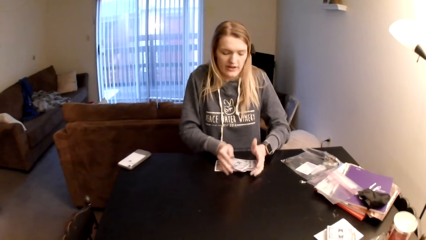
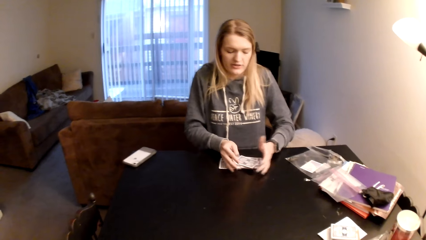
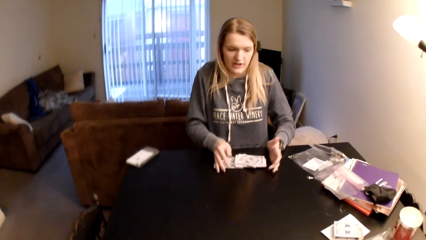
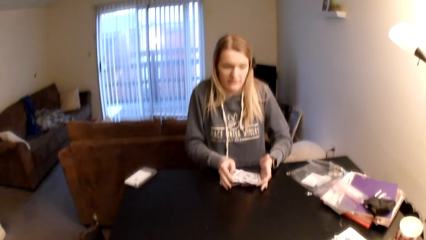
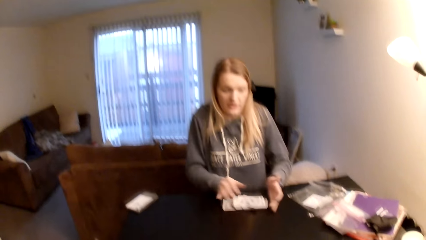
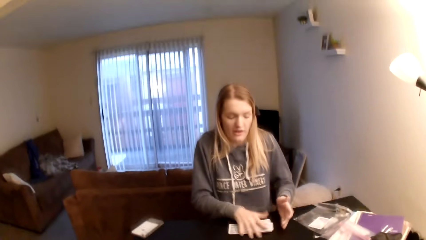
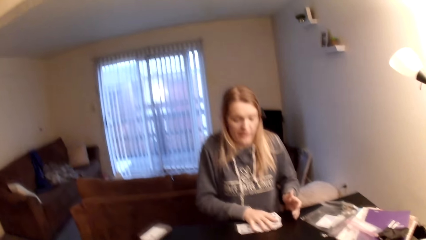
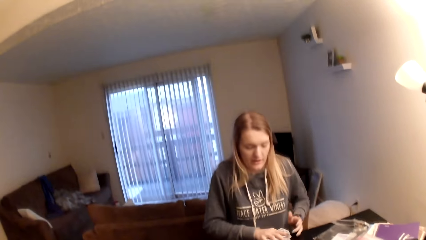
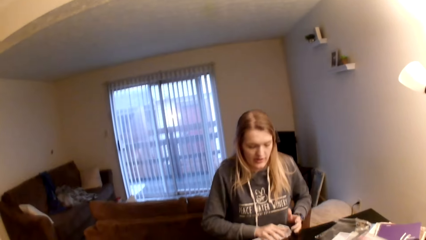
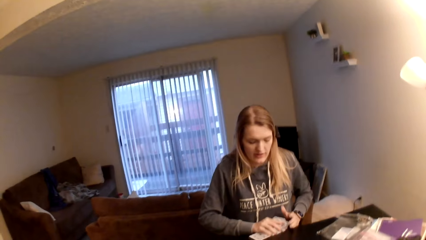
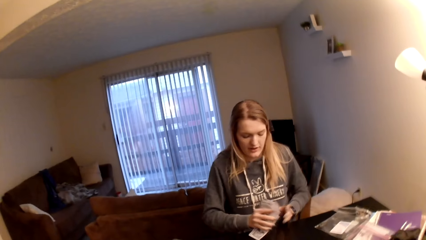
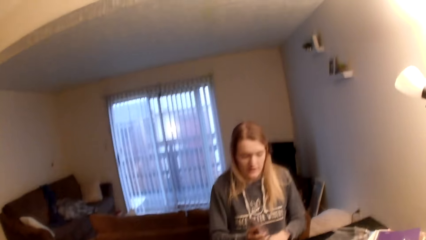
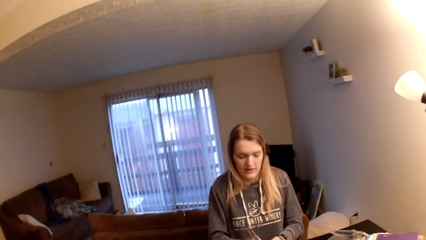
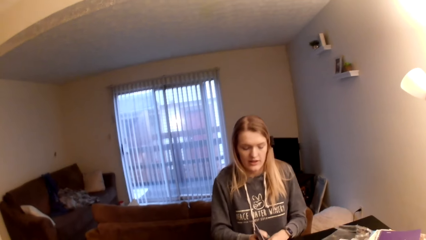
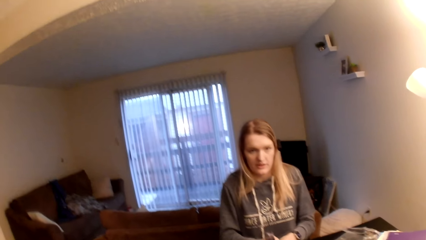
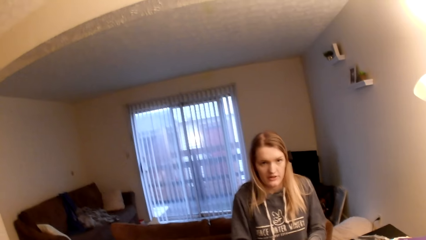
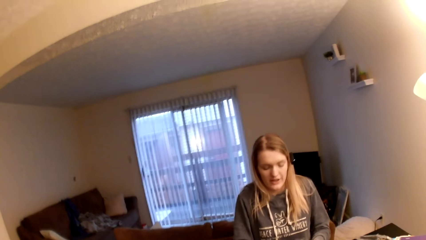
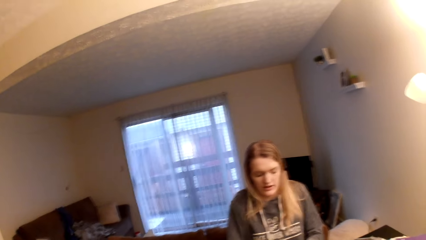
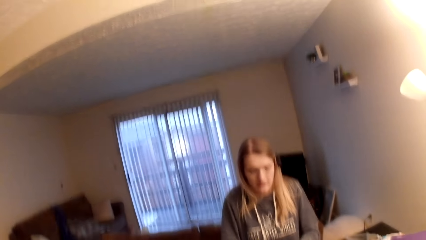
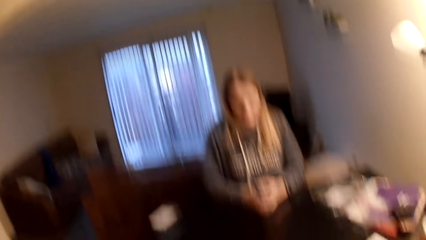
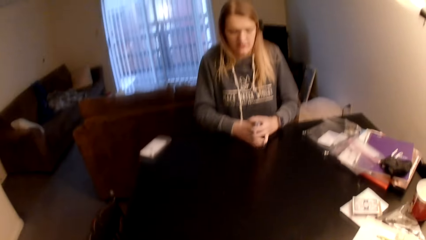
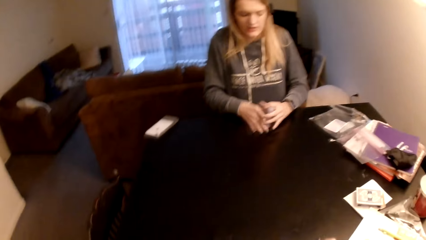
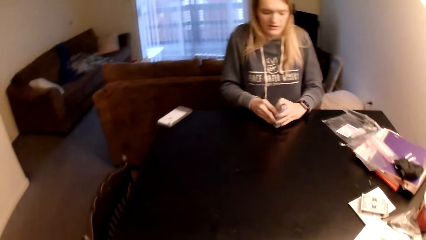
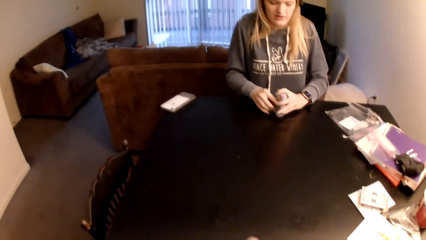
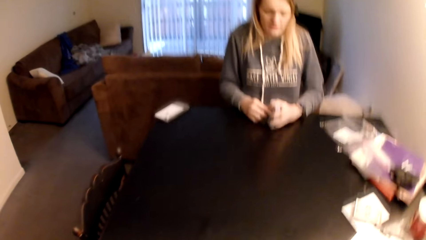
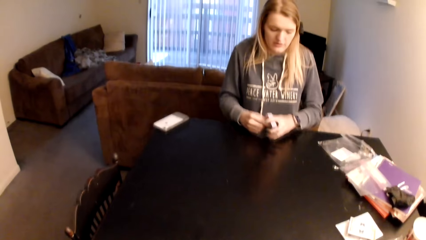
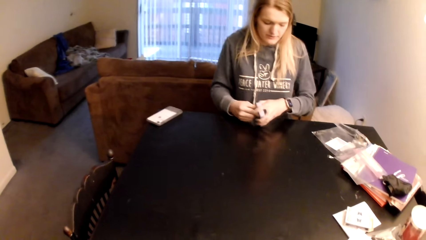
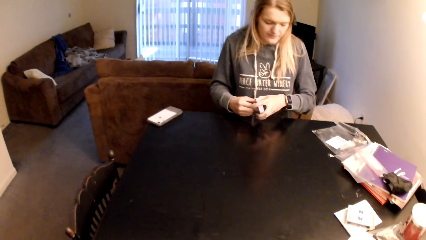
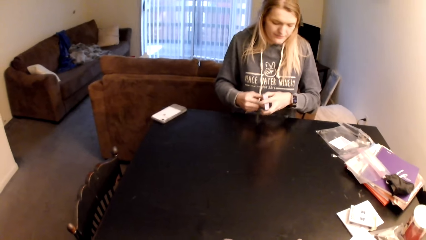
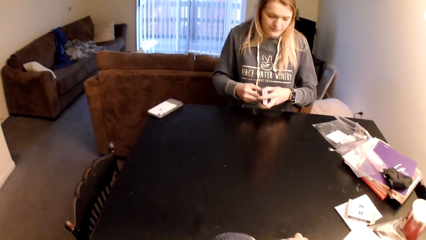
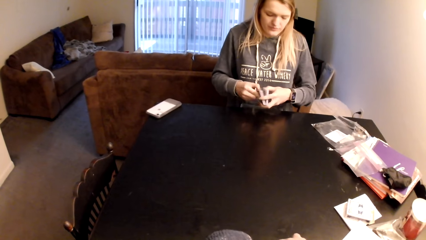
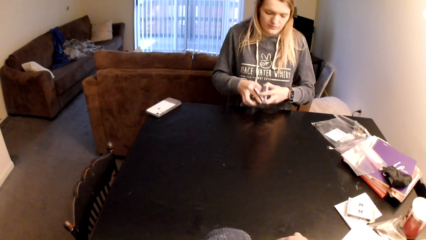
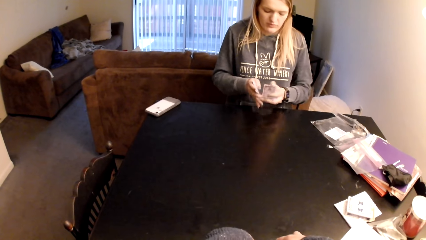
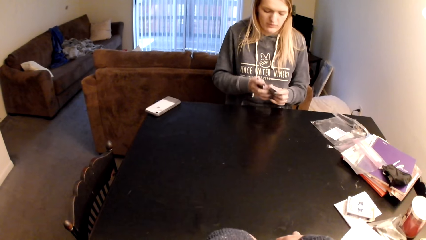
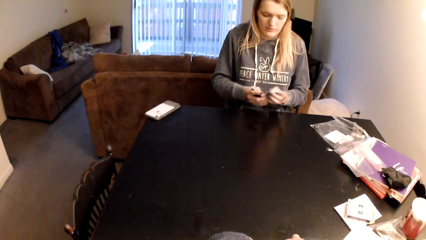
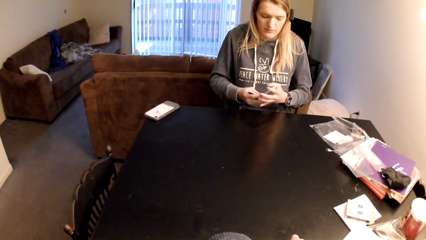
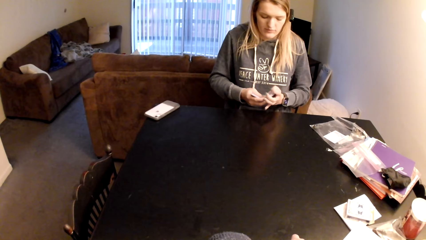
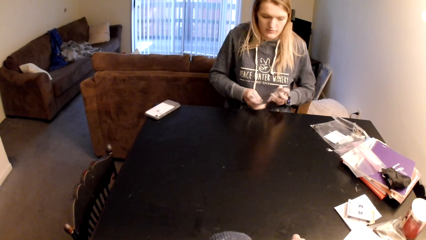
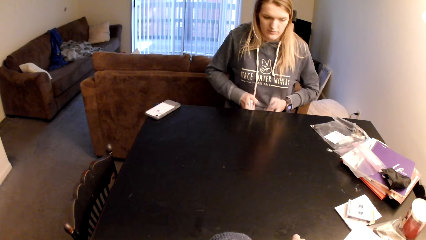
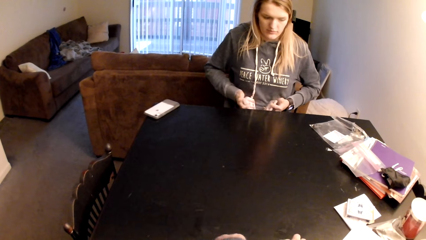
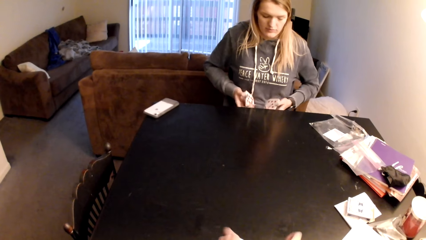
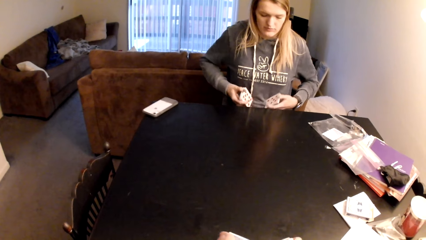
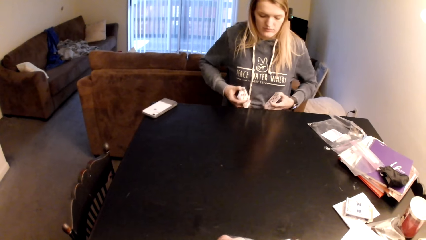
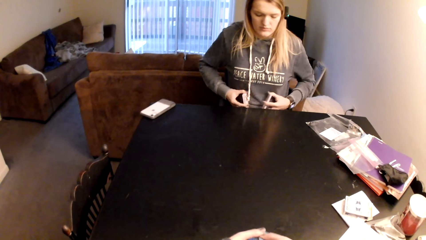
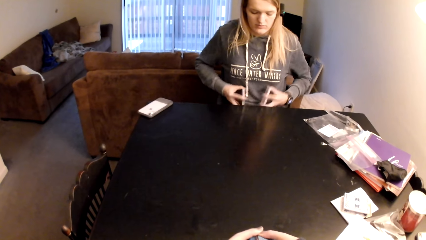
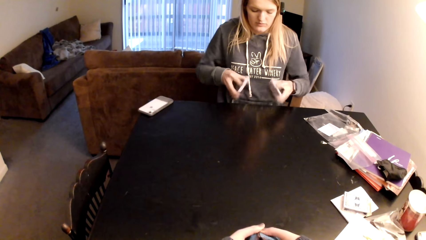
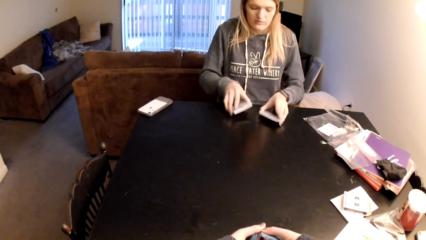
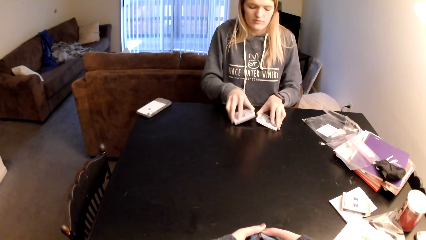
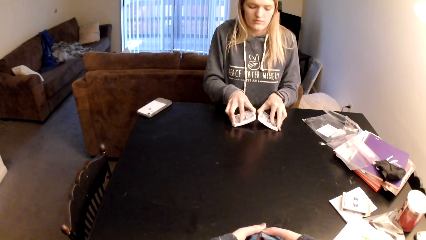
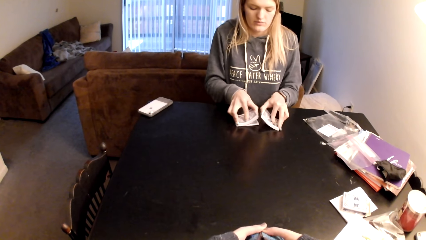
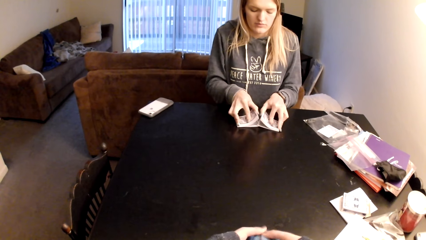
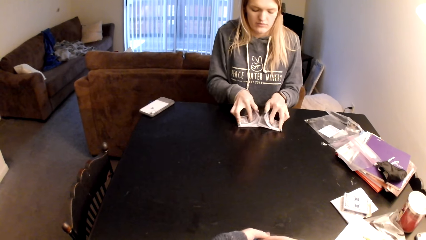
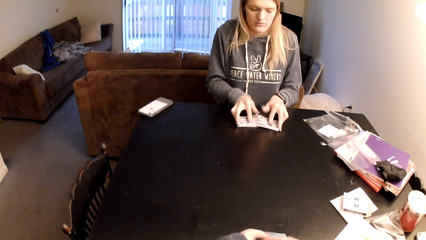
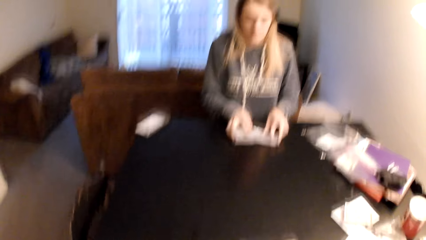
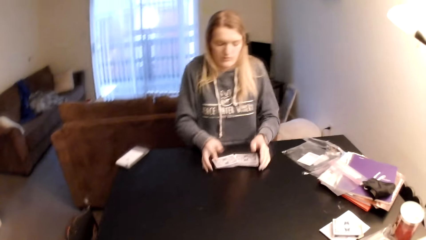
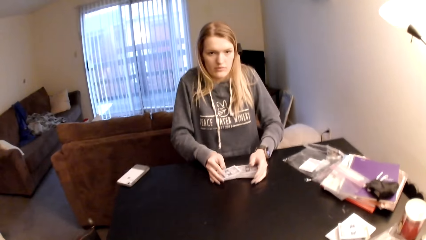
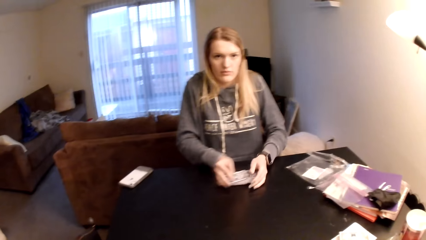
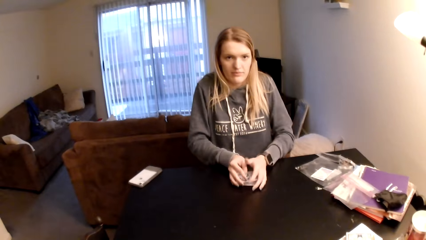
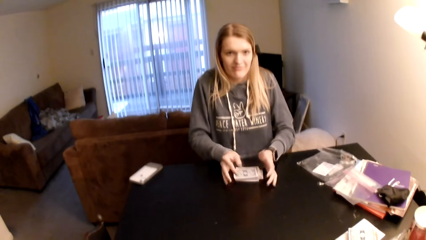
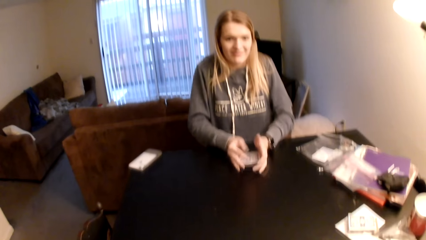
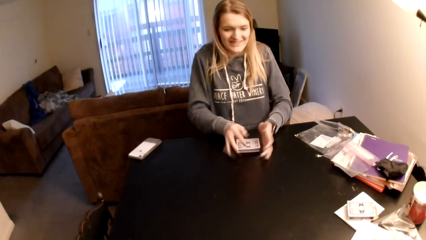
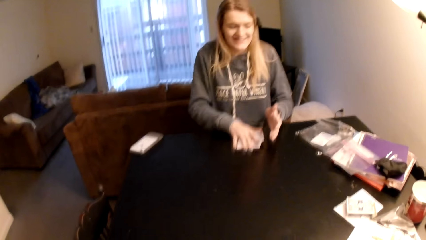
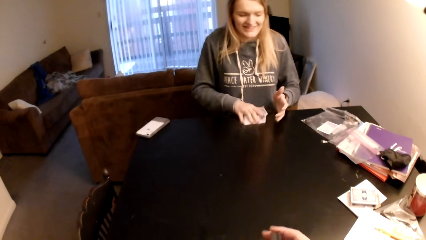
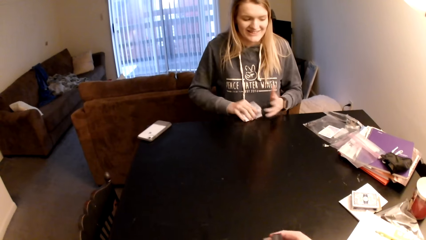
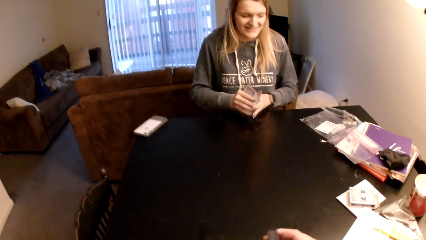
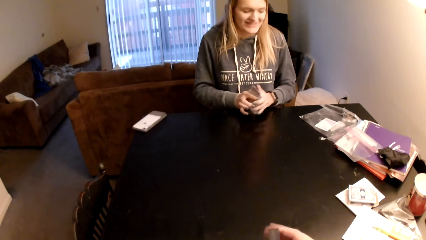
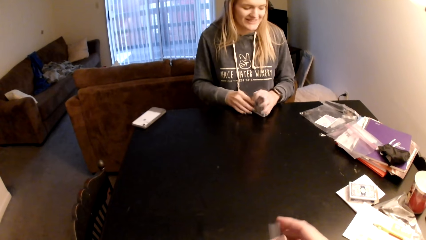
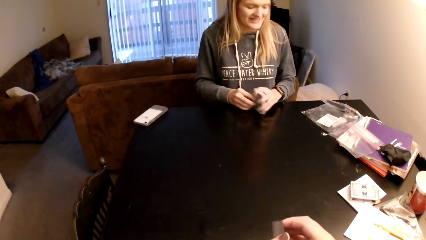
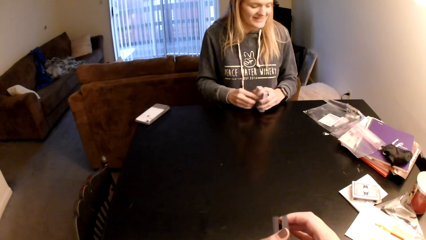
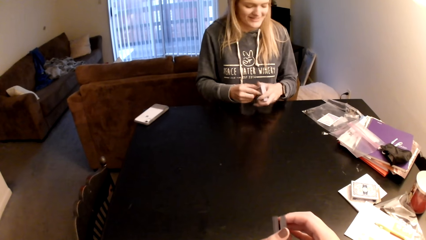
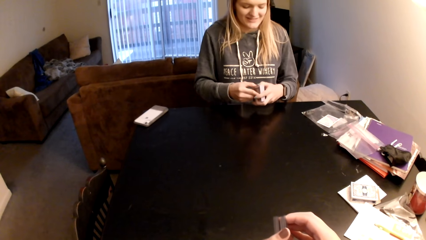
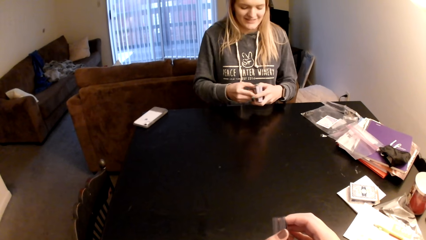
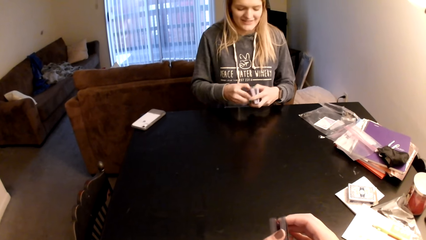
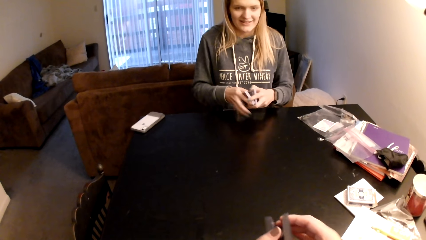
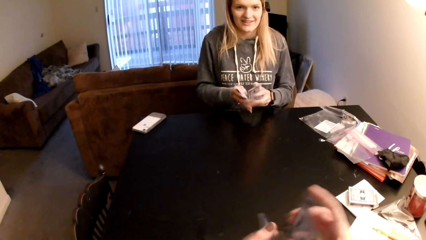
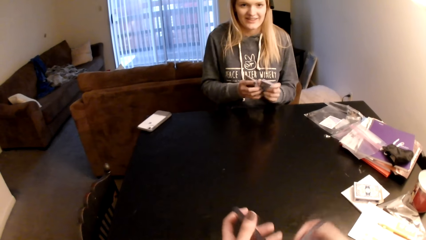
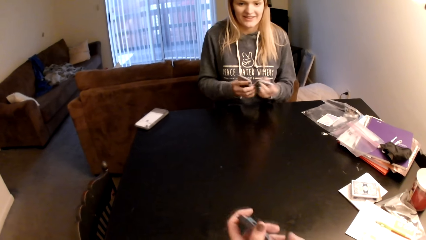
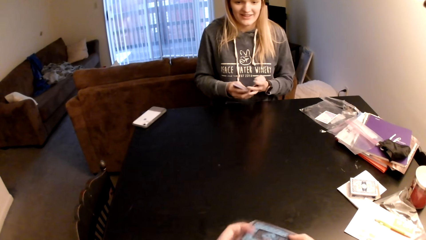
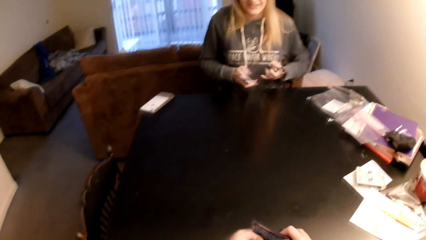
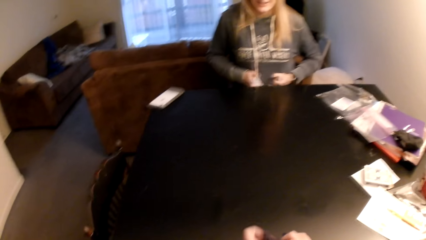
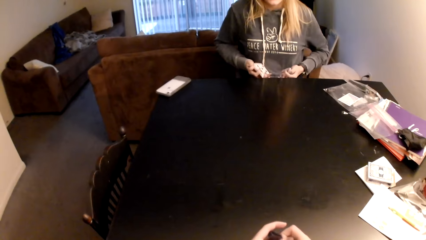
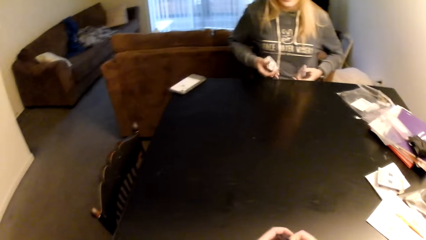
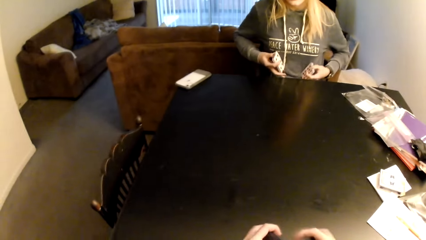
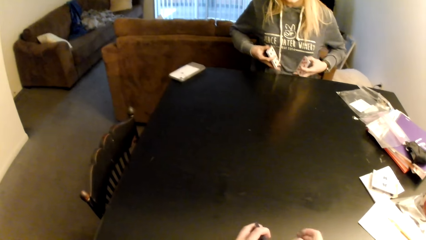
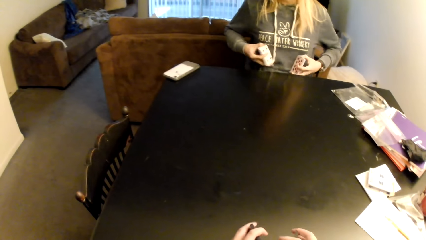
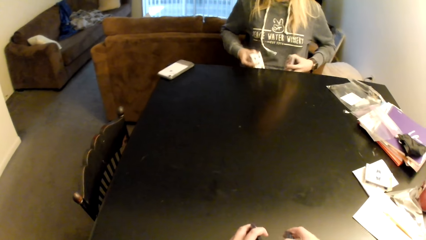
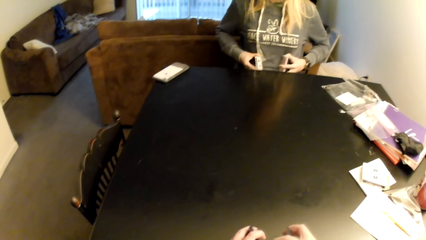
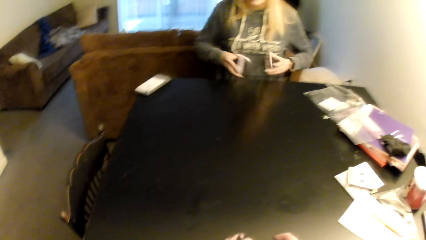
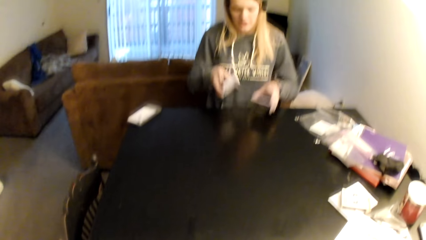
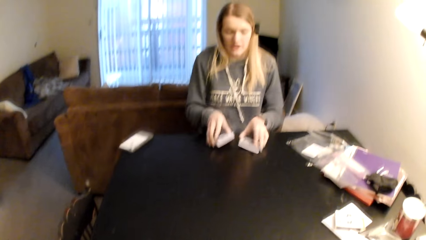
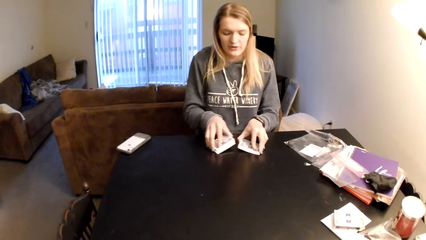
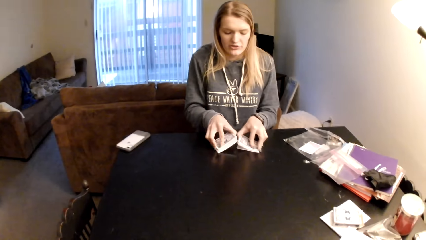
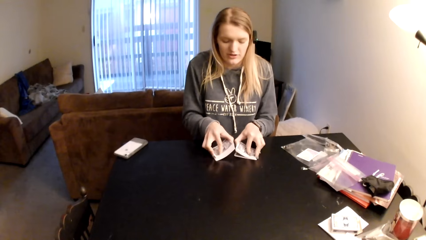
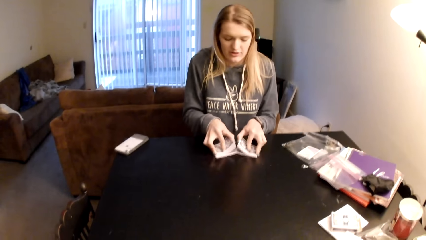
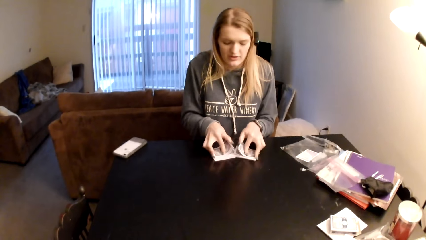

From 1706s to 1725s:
The camera wearer looks around a room. A lady sorts cards on a table, divides the cards and puts down the cards on the table. The camera wearer looks around the room. The lady sorts the cards on the table. The camera wearer sorts the cards on the table. They hold the cards.
